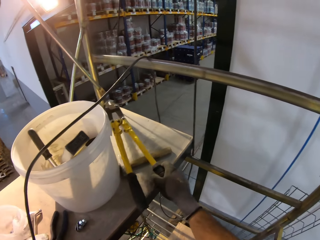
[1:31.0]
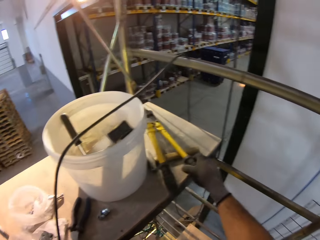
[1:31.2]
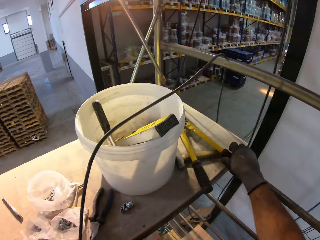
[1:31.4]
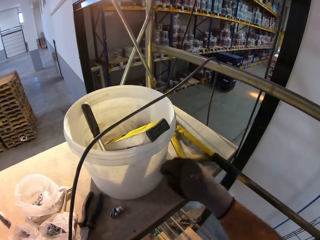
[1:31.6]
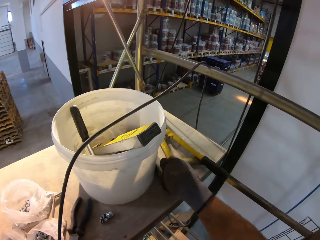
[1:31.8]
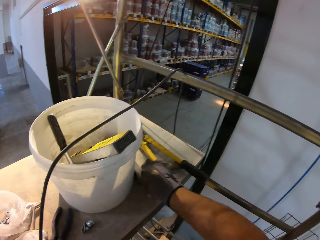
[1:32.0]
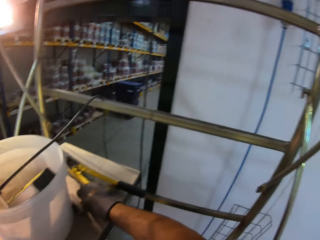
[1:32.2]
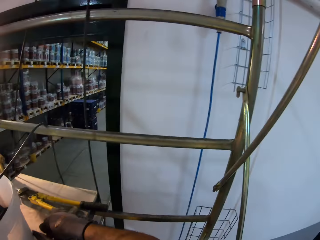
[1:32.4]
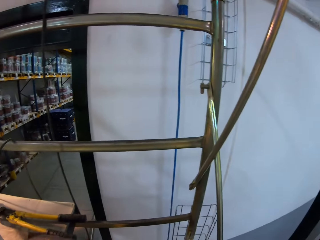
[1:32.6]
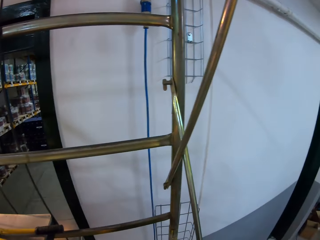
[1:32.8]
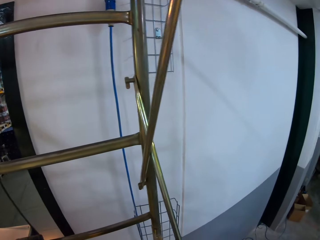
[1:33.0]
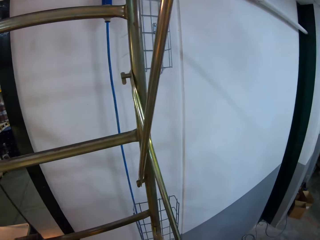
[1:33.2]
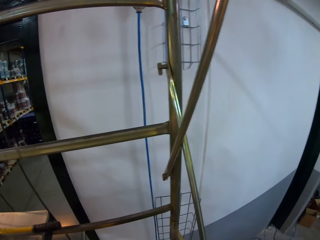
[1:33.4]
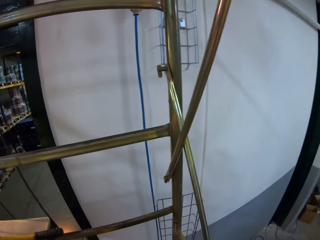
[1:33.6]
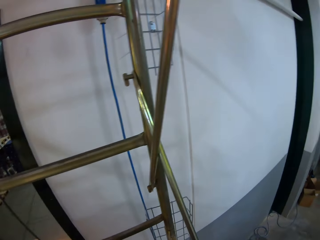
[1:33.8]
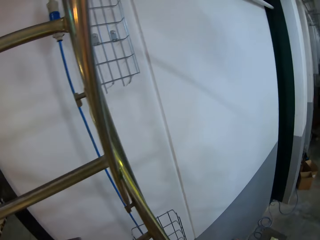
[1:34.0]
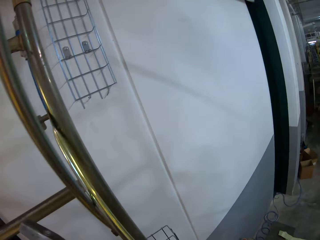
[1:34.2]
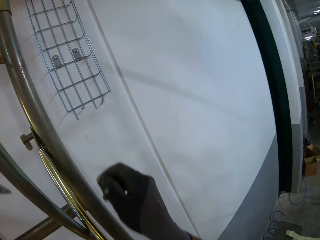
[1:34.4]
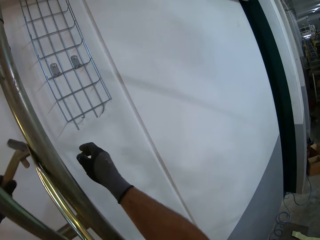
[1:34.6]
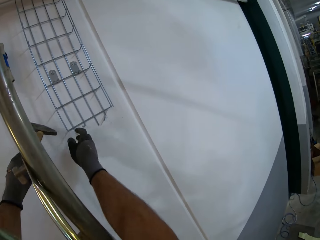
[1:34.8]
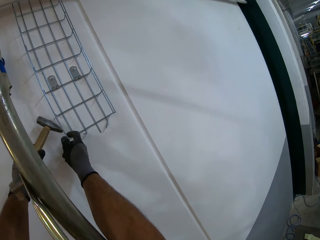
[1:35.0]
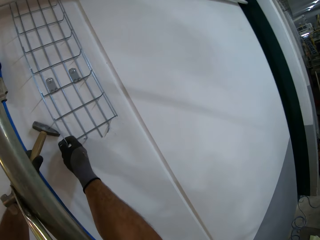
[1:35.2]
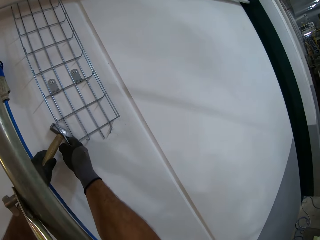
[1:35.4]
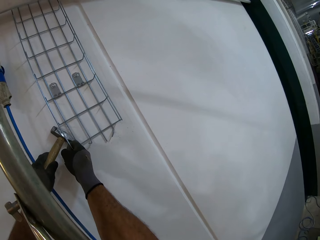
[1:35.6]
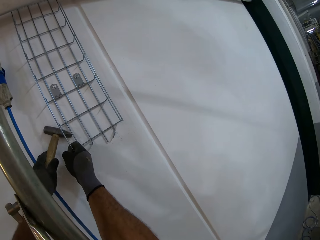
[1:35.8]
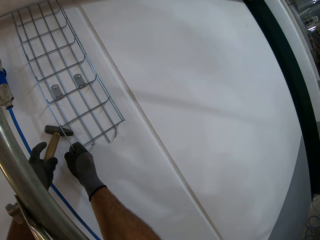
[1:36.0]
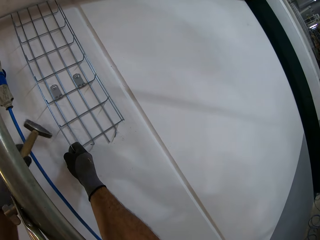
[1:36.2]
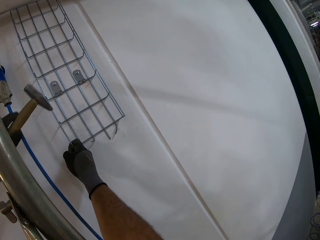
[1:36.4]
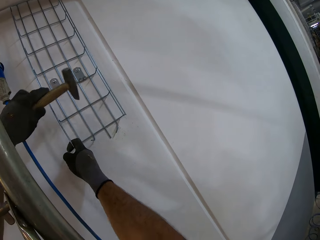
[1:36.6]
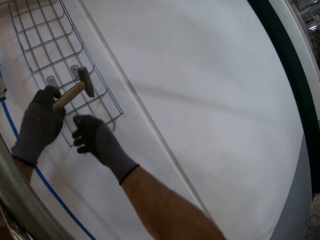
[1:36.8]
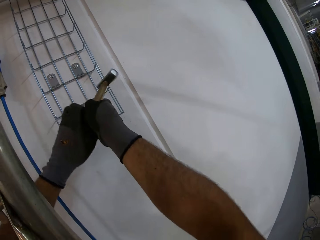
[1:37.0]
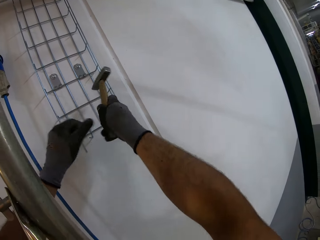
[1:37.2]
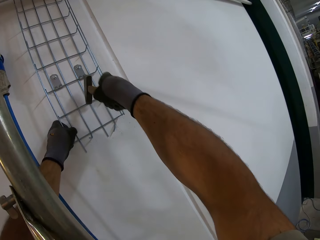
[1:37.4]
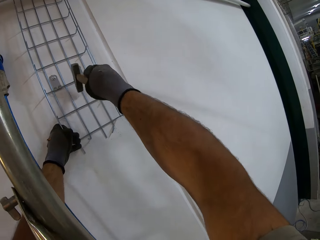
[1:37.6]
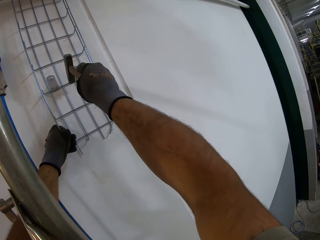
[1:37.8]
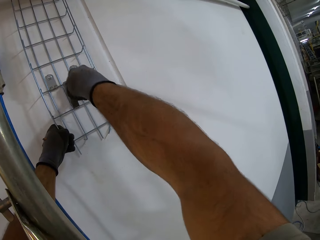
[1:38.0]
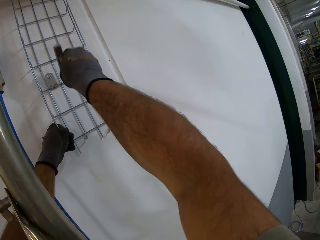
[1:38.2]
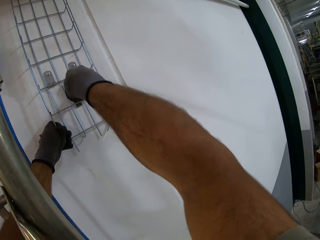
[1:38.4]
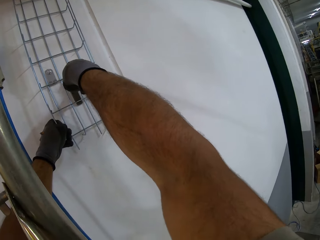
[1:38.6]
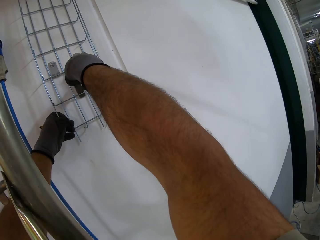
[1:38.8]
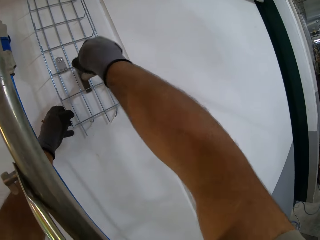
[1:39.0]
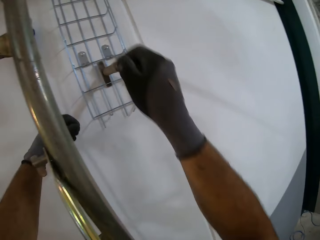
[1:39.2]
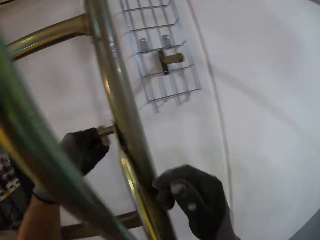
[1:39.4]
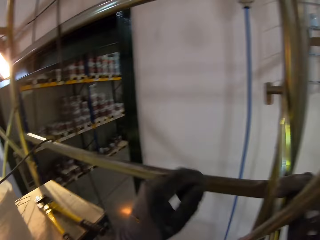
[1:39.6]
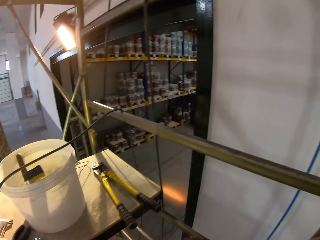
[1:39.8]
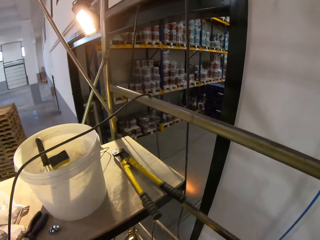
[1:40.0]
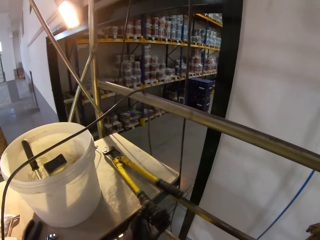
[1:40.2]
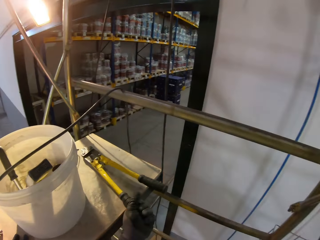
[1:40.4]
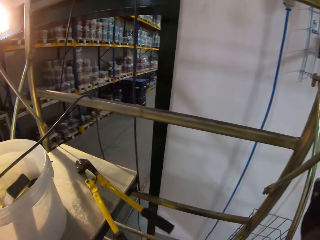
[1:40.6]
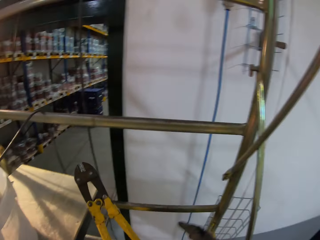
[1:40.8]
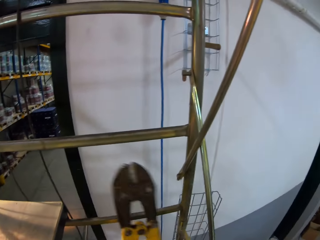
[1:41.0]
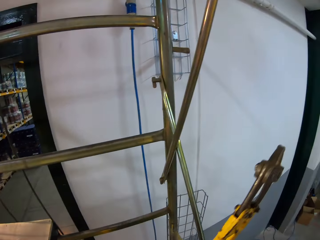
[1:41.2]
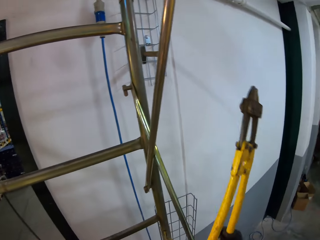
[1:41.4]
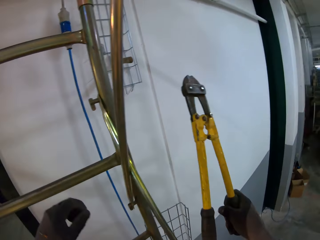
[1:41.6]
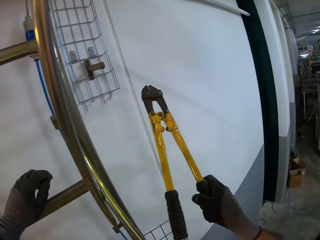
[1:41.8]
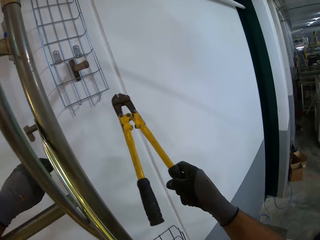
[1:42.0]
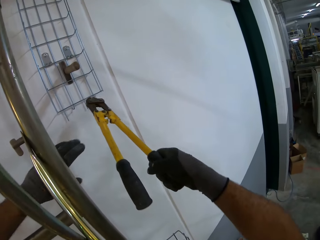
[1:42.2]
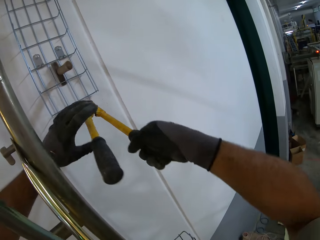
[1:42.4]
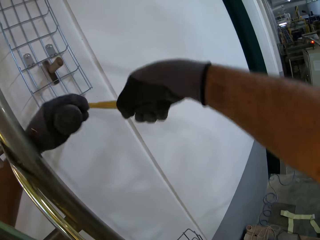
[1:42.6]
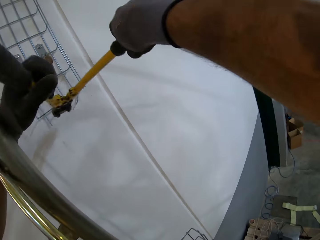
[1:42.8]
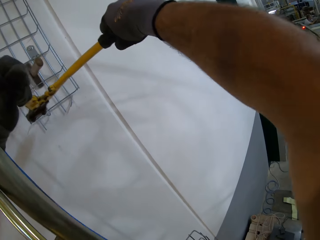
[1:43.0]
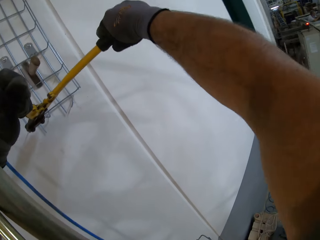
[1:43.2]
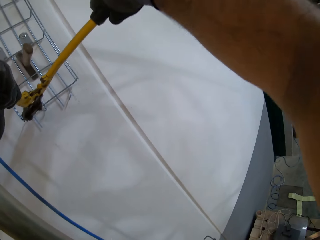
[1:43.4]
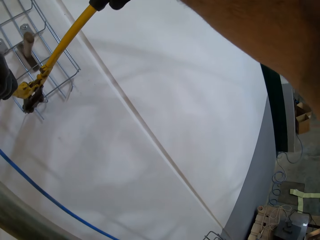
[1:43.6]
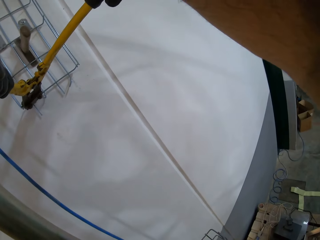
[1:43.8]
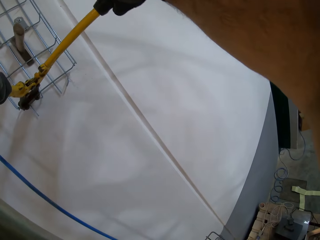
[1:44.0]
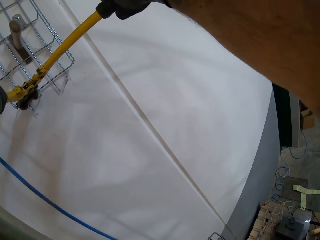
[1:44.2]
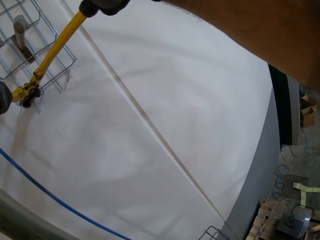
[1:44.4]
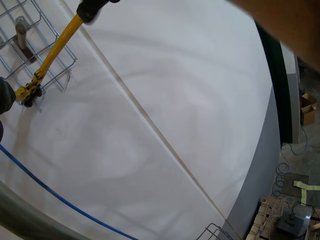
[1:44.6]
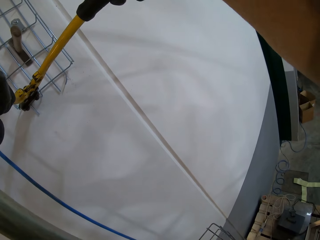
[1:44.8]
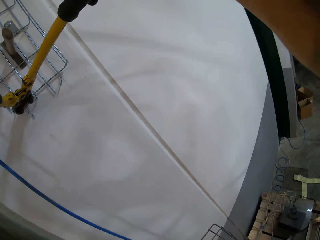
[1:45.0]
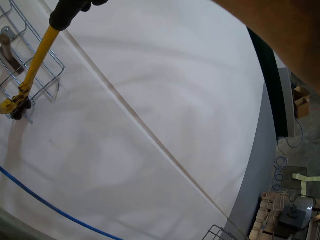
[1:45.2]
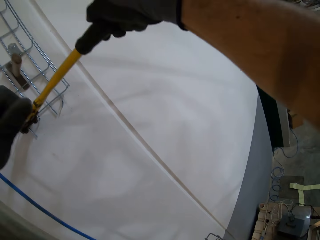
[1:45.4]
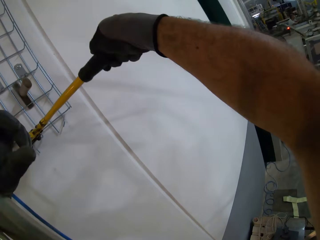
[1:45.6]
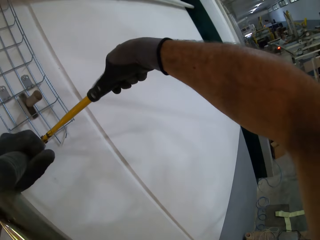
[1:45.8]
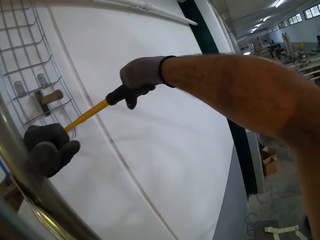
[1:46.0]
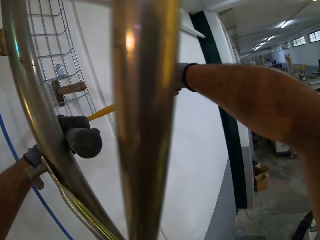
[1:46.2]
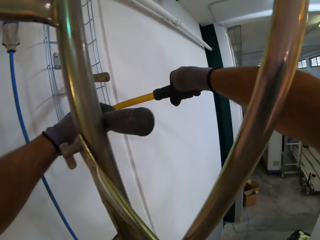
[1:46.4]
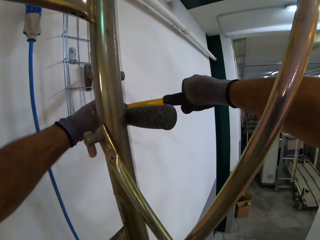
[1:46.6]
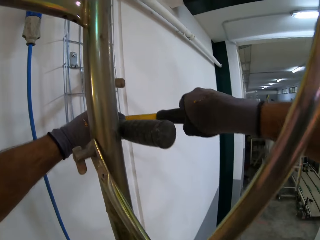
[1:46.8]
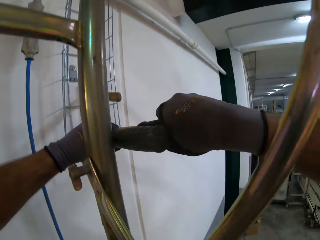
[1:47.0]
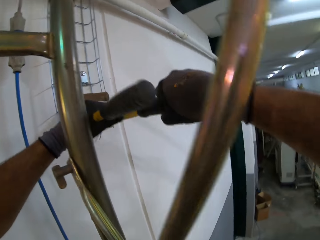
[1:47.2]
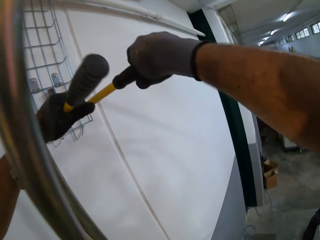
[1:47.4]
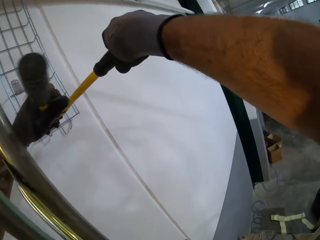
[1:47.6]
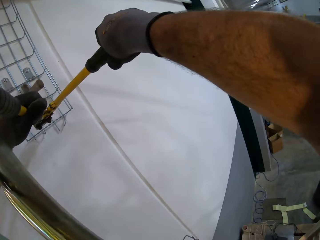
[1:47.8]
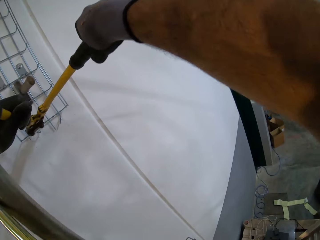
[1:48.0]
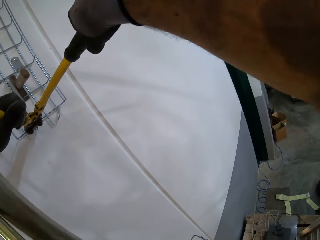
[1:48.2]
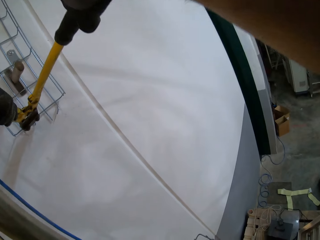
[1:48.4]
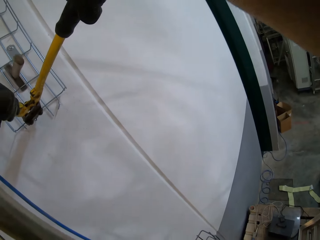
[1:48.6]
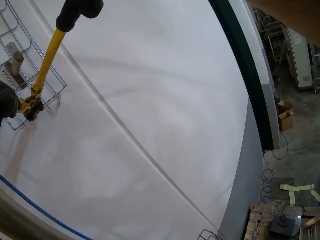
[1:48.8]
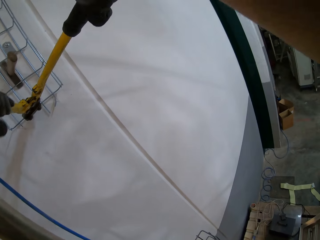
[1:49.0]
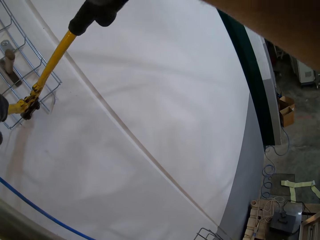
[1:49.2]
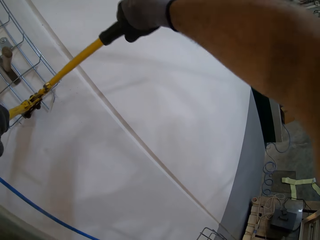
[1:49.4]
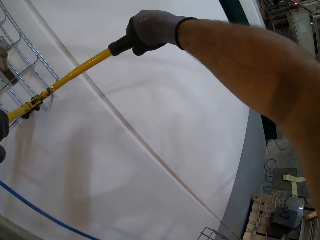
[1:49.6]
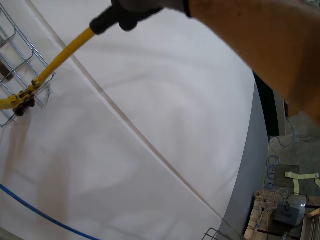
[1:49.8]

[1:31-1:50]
The camera wearer takes the pliers. They take the hammer. They put the hammer on the wire grid. They take the pliers. They cut the wire.

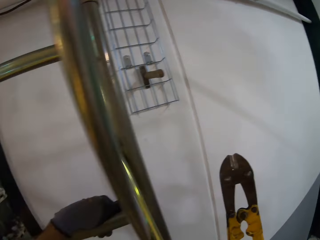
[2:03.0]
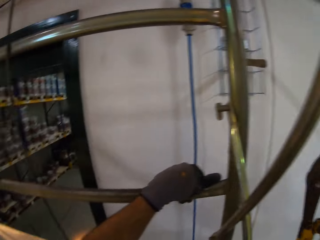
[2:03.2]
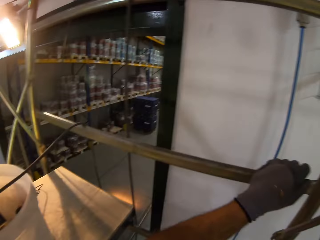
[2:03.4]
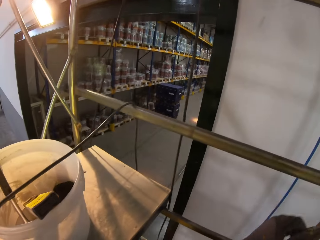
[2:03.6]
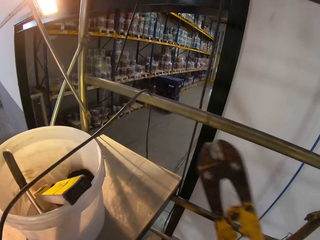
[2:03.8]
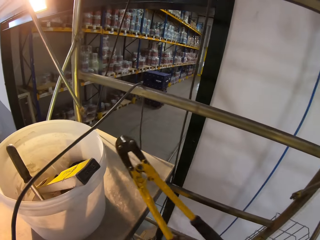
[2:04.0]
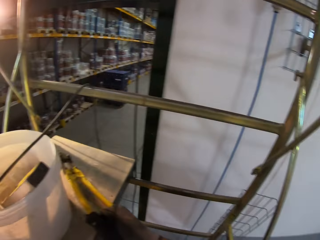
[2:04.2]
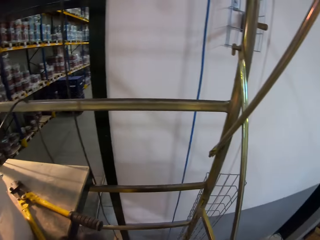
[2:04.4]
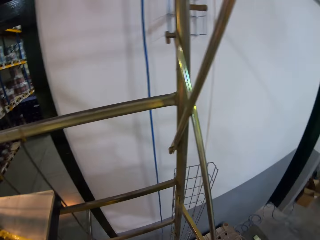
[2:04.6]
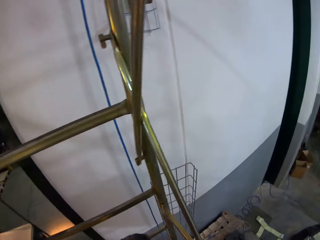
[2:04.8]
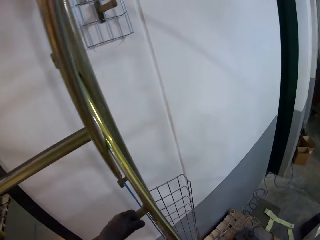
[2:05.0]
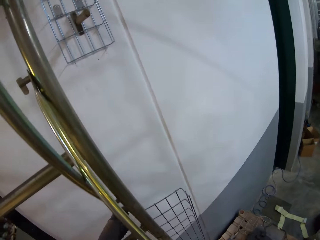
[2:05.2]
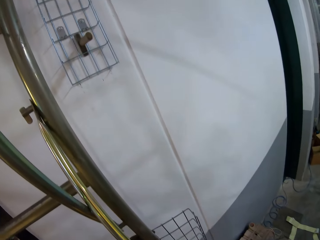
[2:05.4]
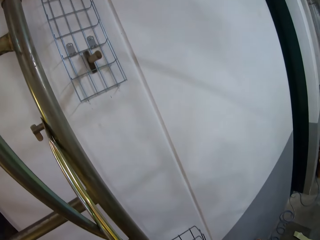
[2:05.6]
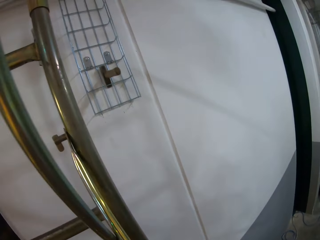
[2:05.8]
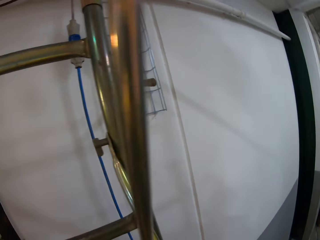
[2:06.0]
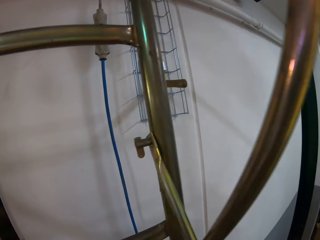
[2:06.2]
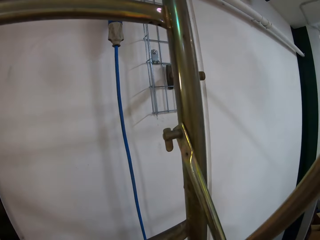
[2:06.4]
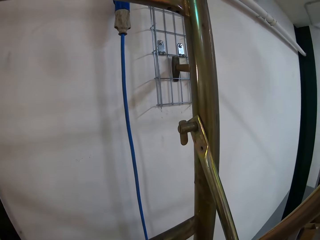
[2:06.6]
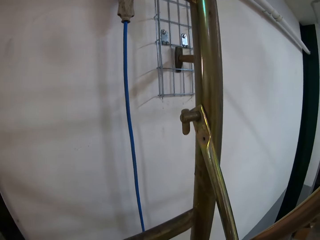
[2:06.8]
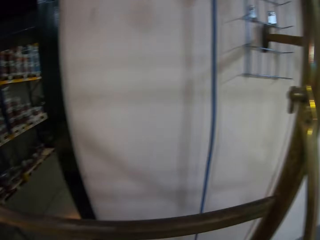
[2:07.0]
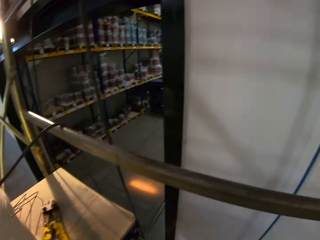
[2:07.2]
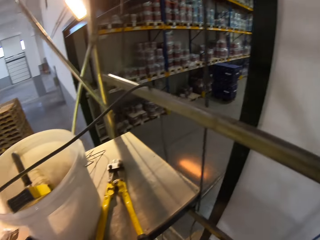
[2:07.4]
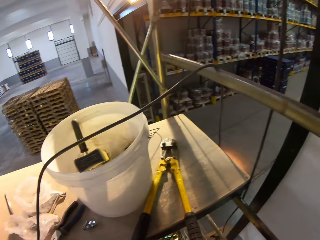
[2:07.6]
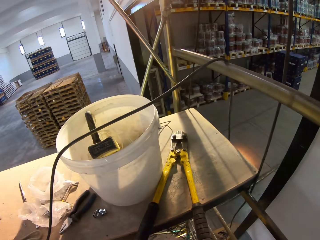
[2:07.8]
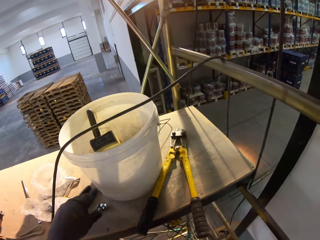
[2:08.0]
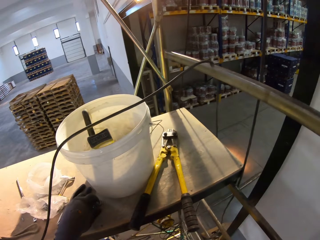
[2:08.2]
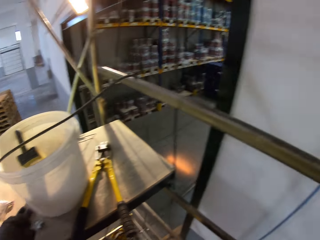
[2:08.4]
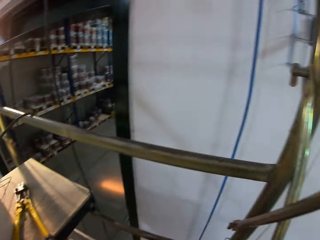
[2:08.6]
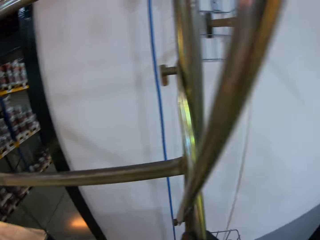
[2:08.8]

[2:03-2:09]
The camera wearer puts down the pliers.
